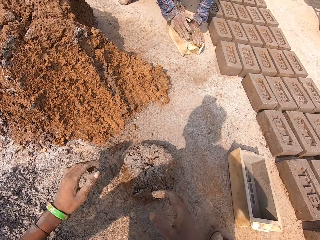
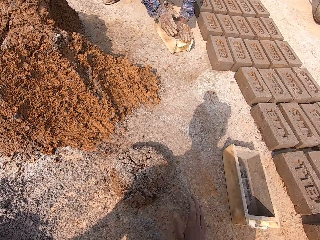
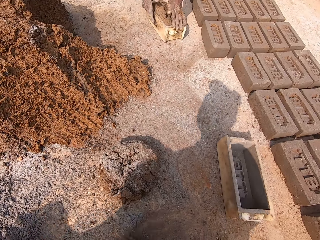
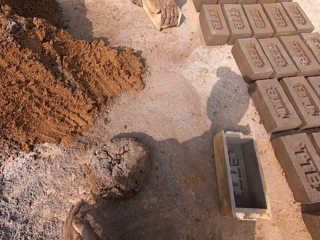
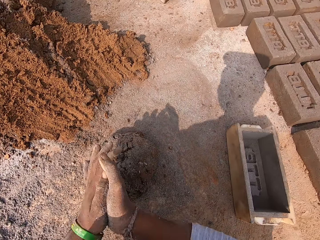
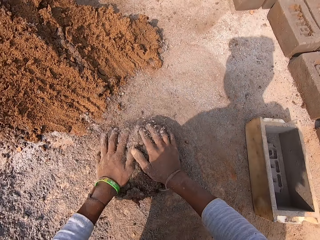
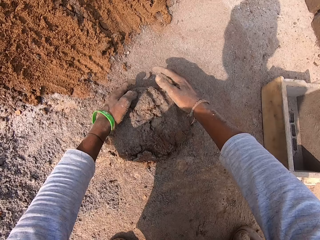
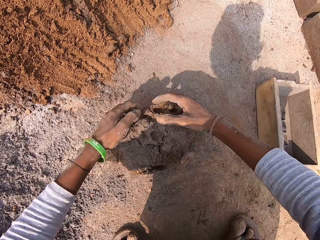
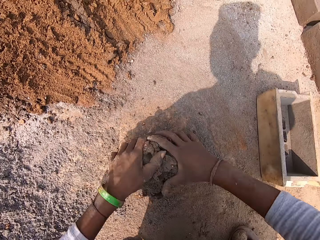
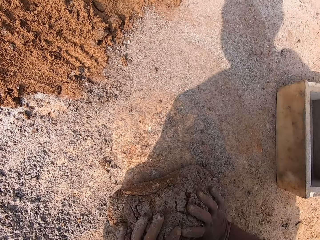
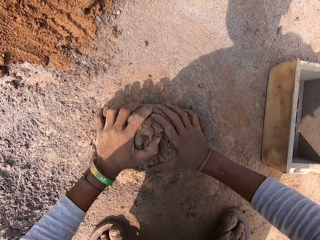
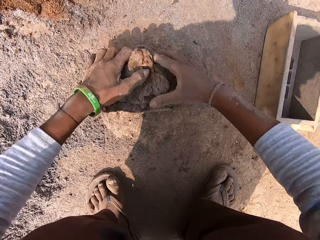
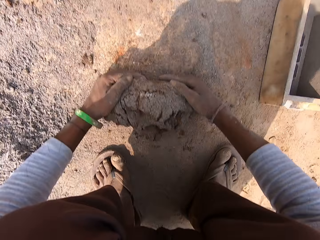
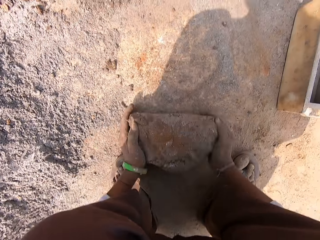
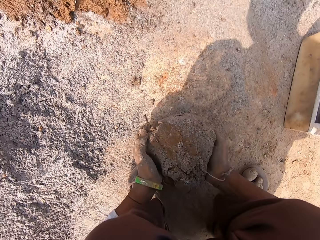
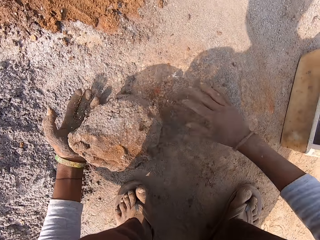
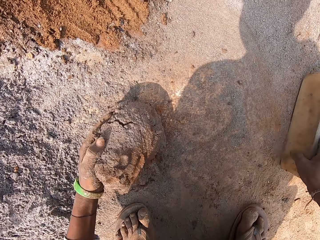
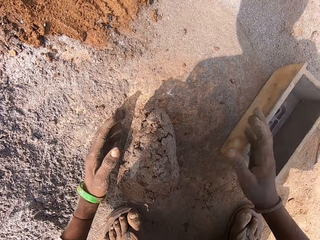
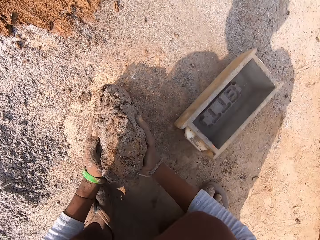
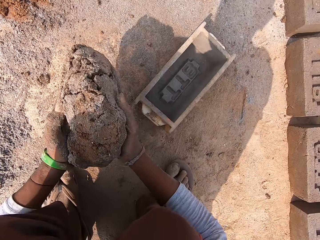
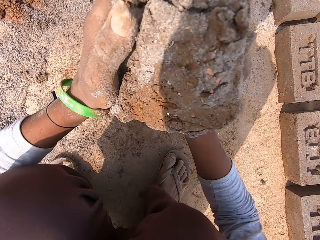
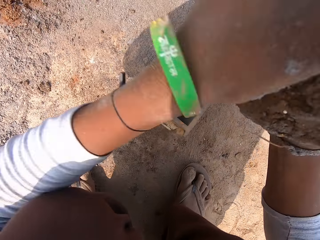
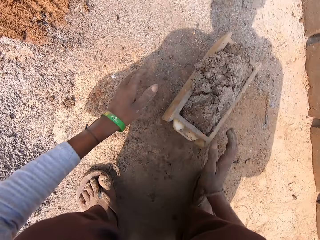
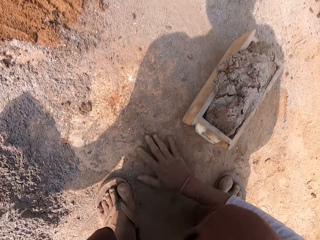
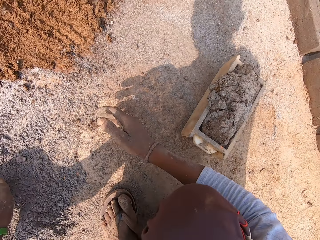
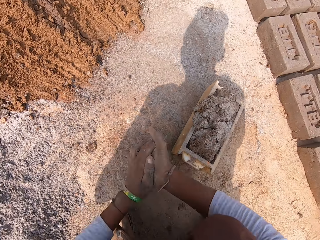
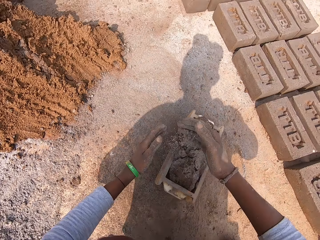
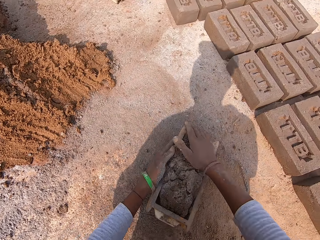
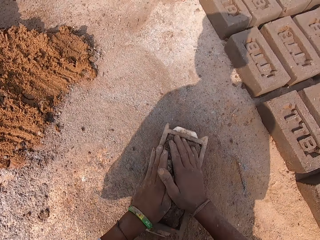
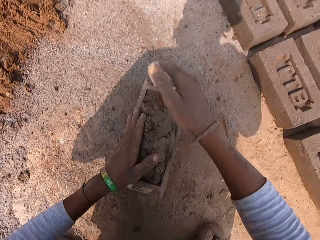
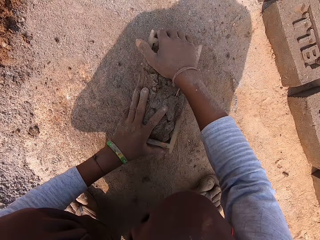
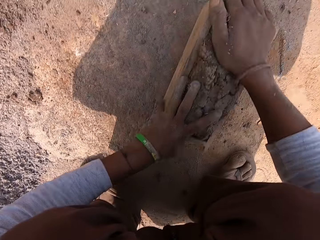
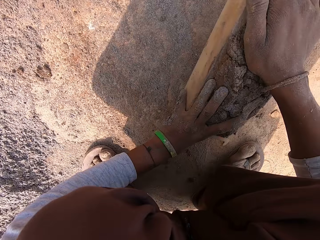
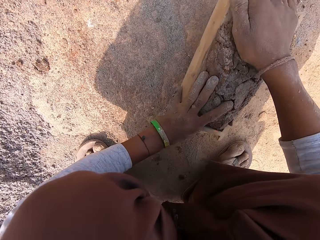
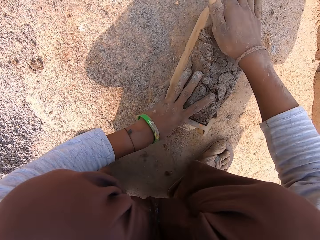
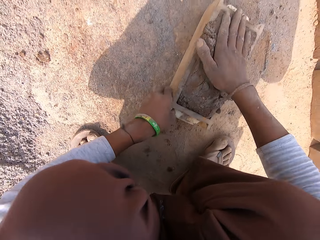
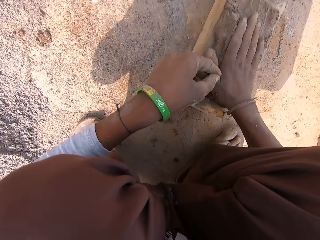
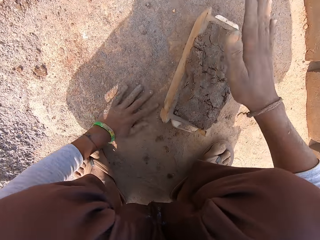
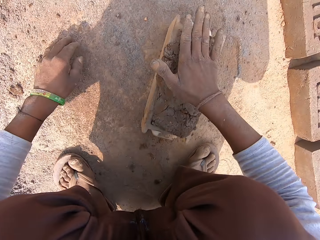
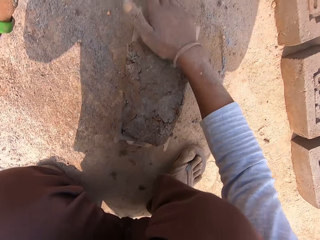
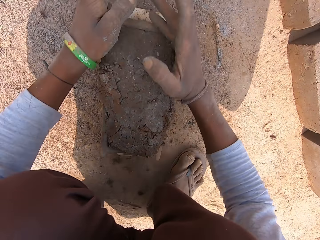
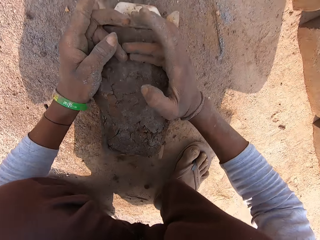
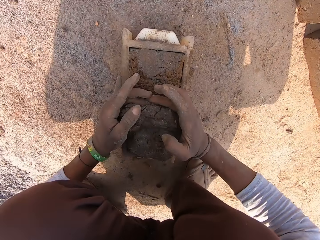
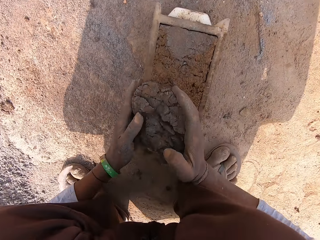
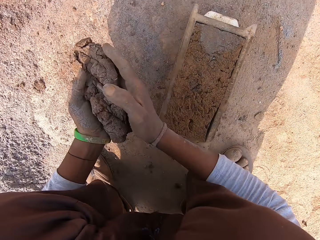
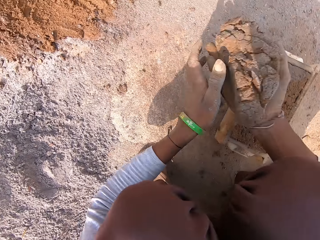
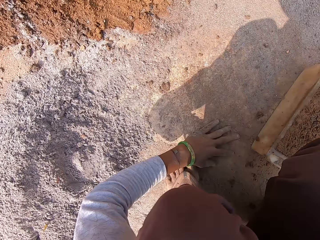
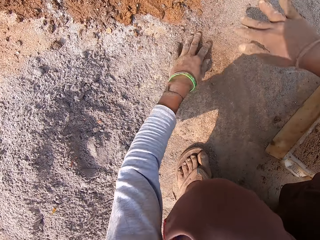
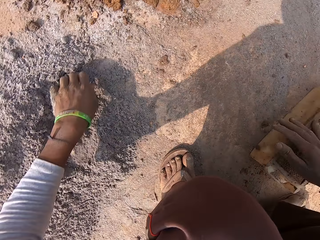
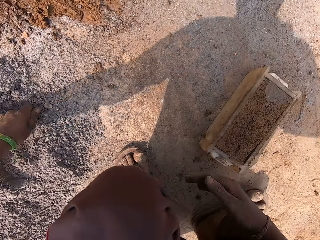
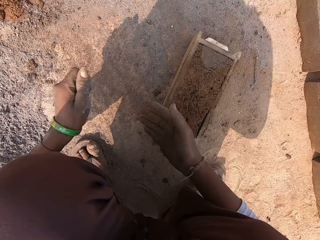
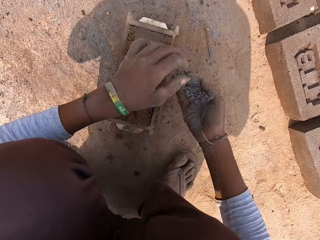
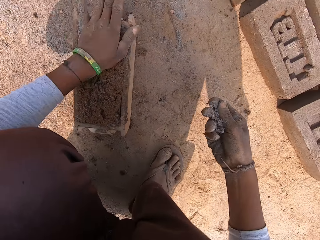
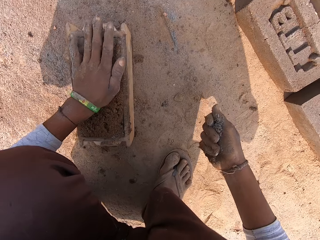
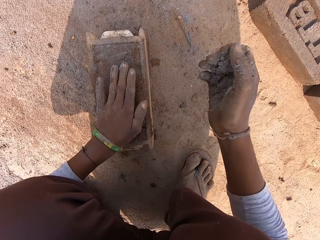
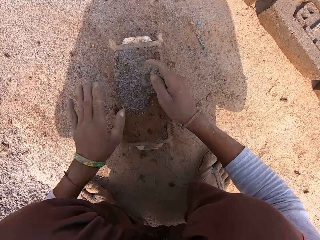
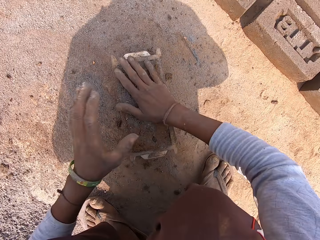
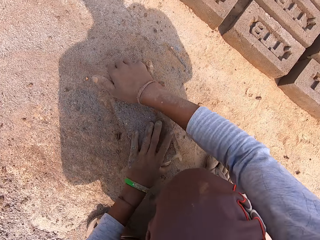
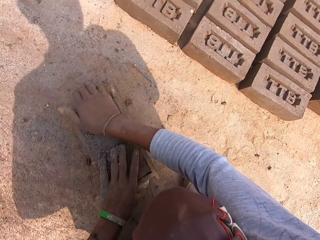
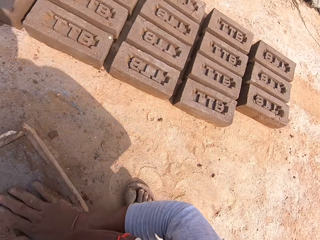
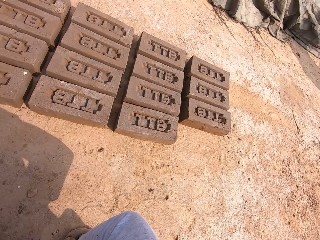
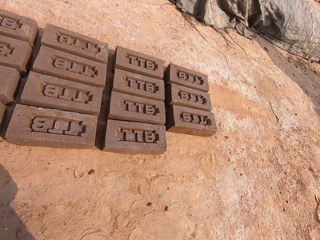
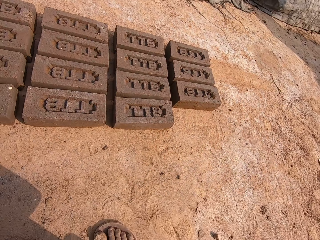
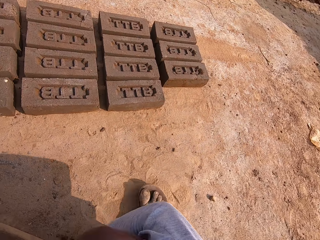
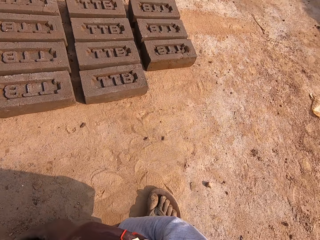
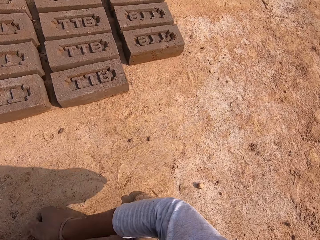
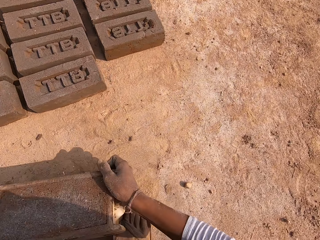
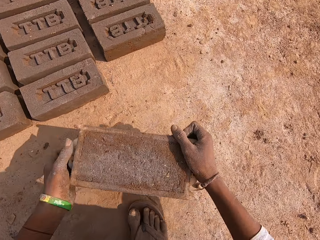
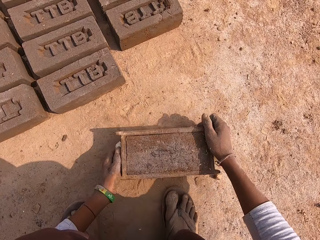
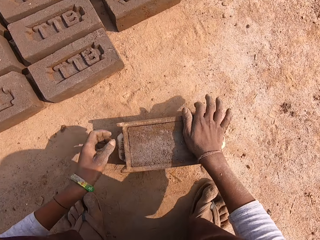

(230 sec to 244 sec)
A person holds mud. The camera wearer drops the mud. He rubs hands. He rolls the mud. He moves the wooden head pan on the ground with both hands. He holds a plastic. He picks the clay mold from the ground with both hands. He throws the mud. He places the clay mold in the wooden head pan on the ground with both hands. He picks soil. He smoothens the clay mold inside the wooden head pan with both hands. He holds the mud. He shakes the plastic. He holds the mud. He takes out some clay mold from the top of the wooden head pan with both hands. He throws the clay mold on the ground with his right hand. He packs some borax sand from the ground with his left hand. He holds the soil. He passes the borax sand from his left hand to his right hand. He smoothens the clay mold inside the wooden head pan with the borax sand in his left hand. He holds the mud. He pours the borax sand in his right hand into the clay mold in the wooden head pan on the ground. He smoothens the clay mold inside the wooden head pan with his right hand. He looks around. He moves a leg. He moves the wooden head pan on the ground with both hands.

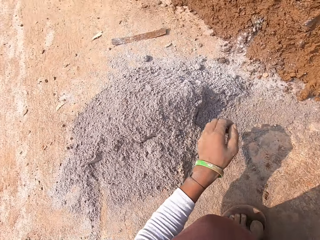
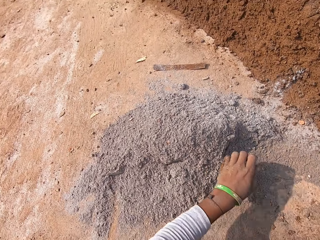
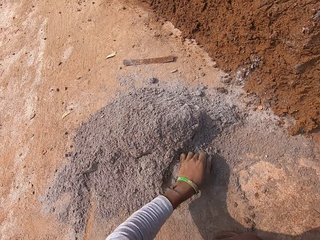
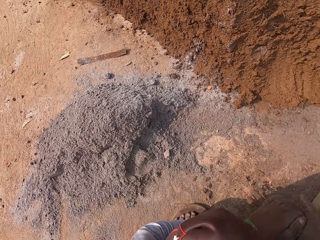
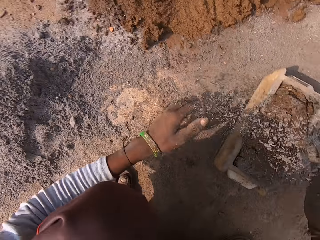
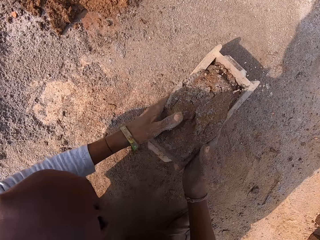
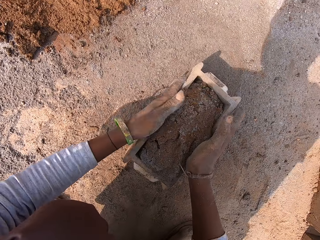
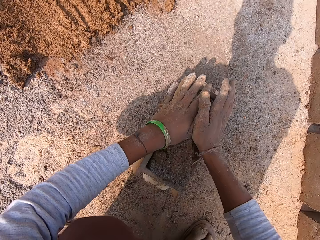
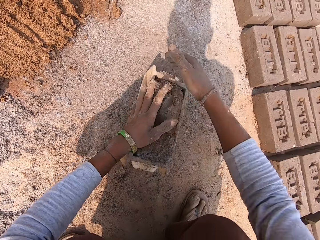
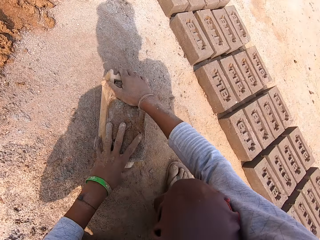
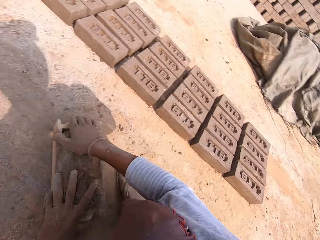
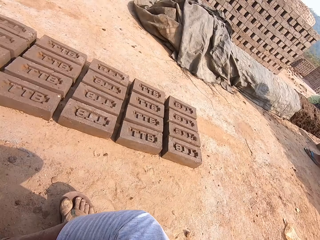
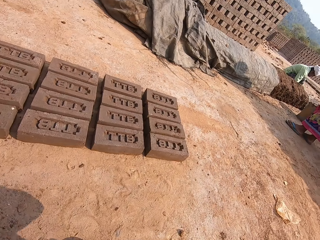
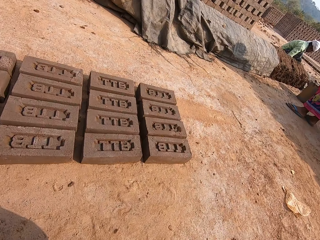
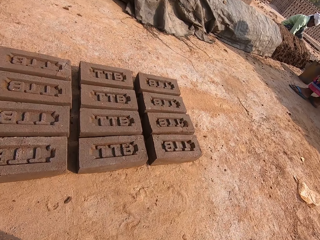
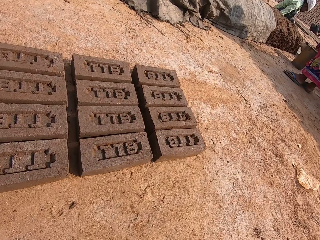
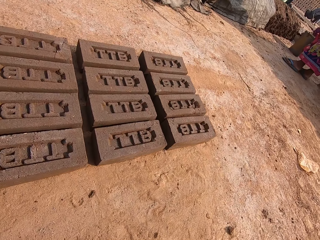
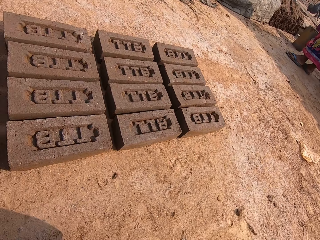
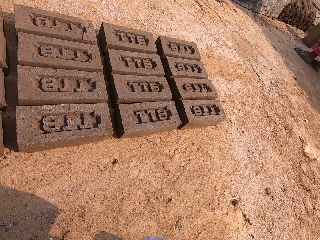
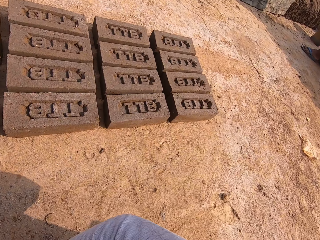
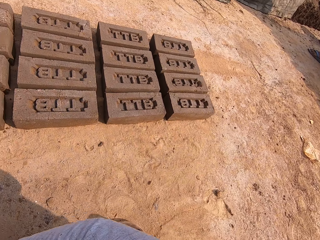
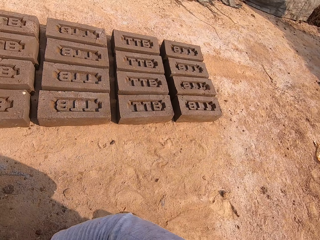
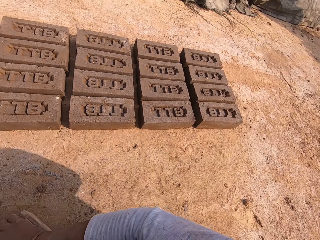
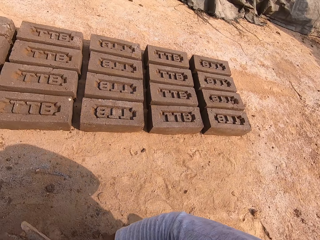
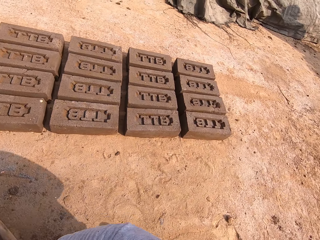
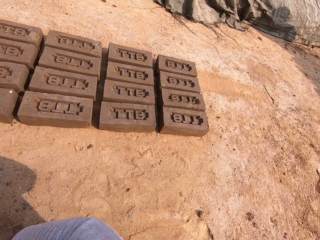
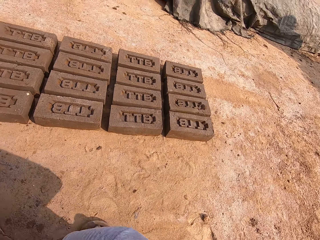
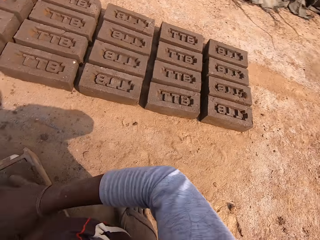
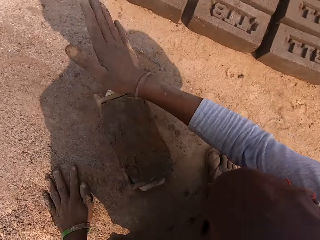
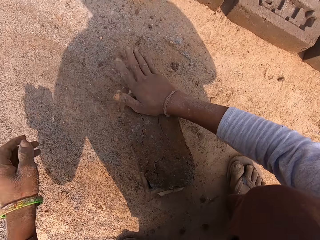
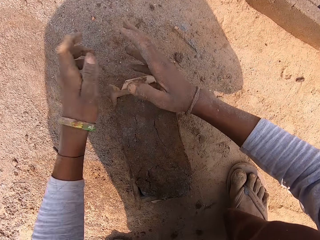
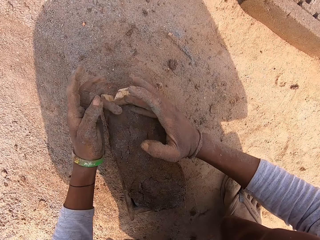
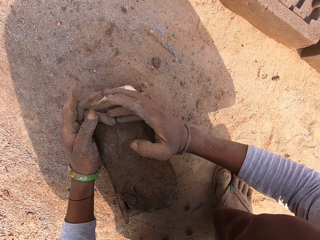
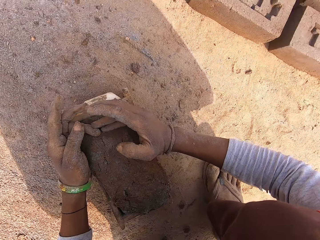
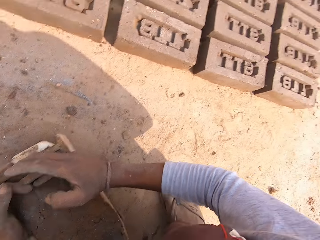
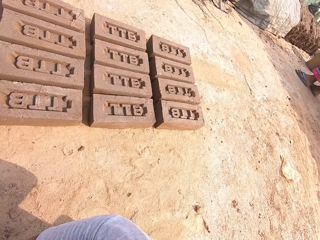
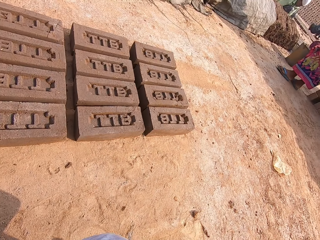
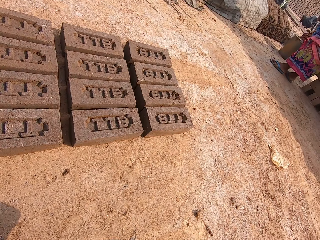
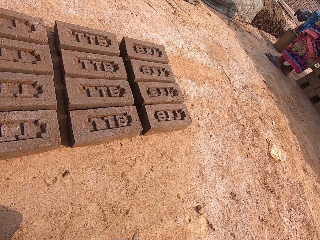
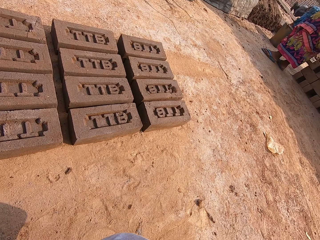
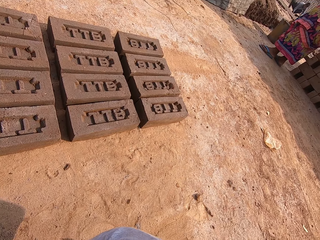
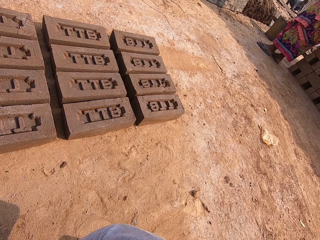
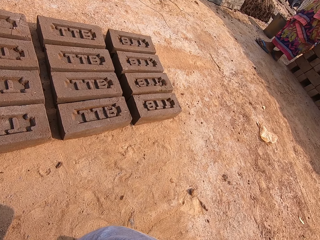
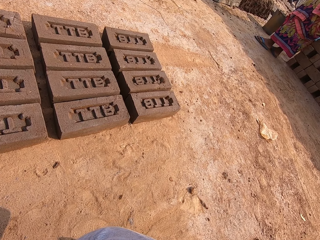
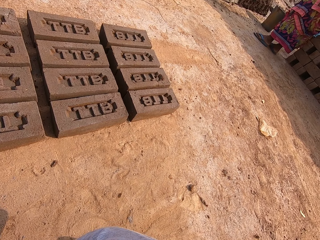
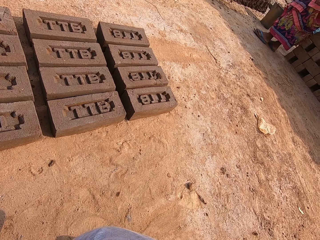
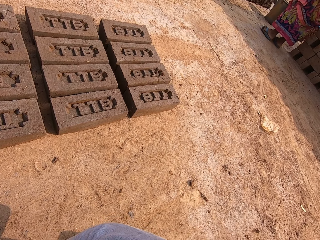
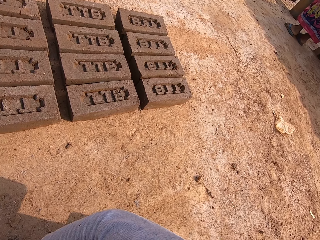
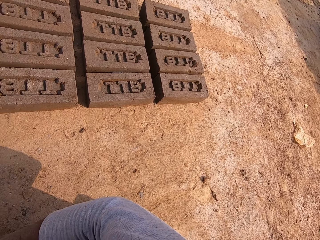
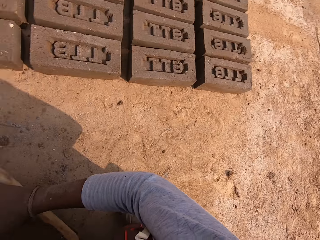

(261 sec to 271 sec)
The camera wearer pushes soil. They pick the soil. They smoothen the clay mold inside the wooden head pan with both hands. They hold a plastic. They pull the plastic. They look around. They move a hand. They hold mud. They take out some clay mold from the top of the wooden head pan with both hands. They look around.
